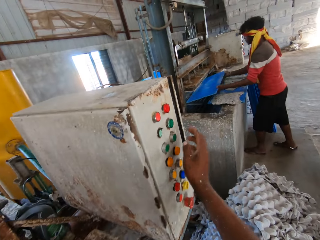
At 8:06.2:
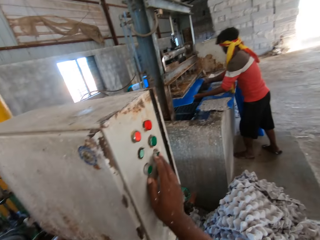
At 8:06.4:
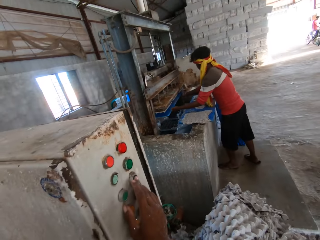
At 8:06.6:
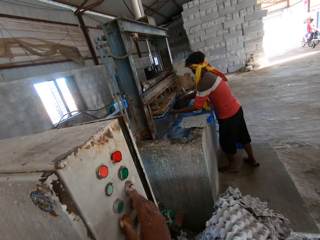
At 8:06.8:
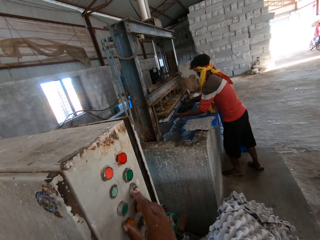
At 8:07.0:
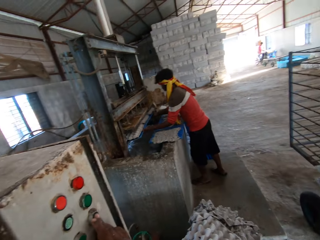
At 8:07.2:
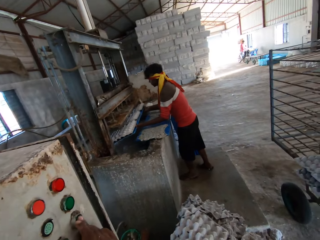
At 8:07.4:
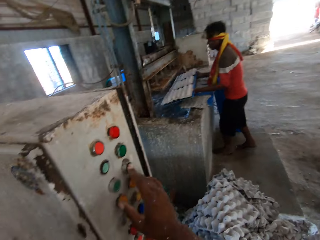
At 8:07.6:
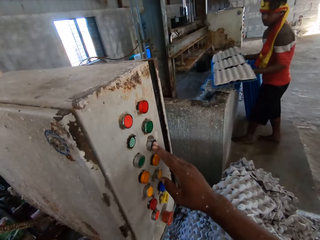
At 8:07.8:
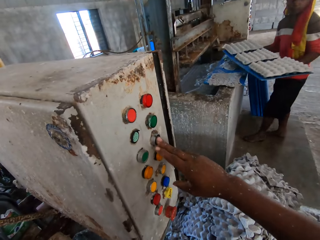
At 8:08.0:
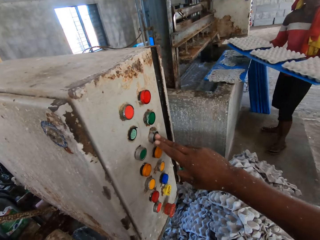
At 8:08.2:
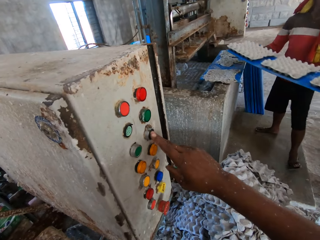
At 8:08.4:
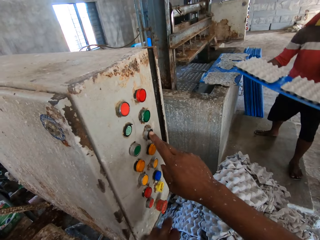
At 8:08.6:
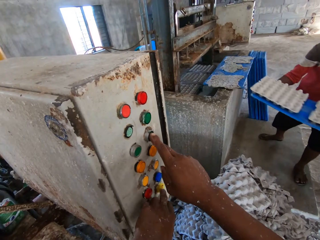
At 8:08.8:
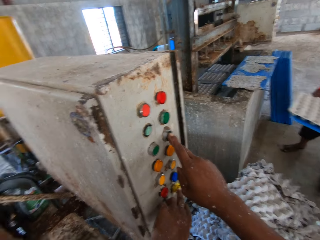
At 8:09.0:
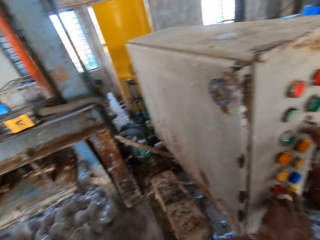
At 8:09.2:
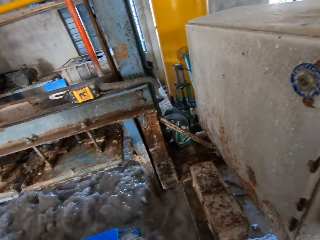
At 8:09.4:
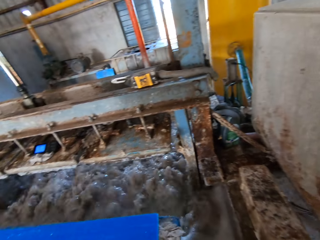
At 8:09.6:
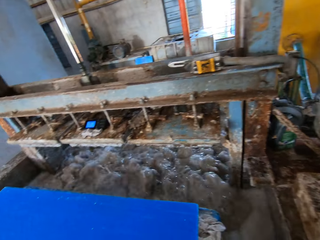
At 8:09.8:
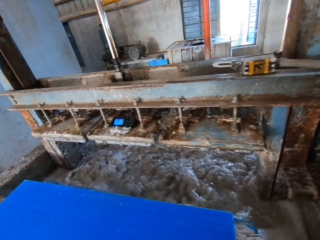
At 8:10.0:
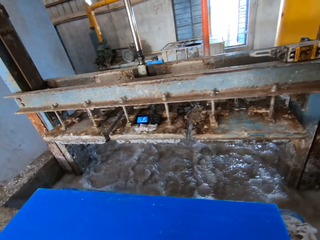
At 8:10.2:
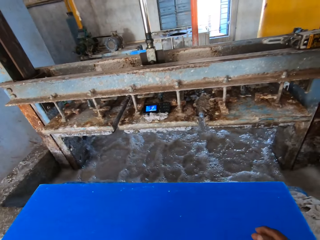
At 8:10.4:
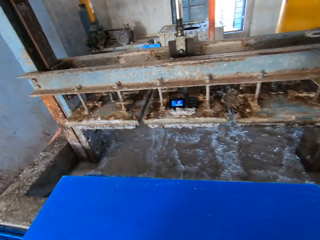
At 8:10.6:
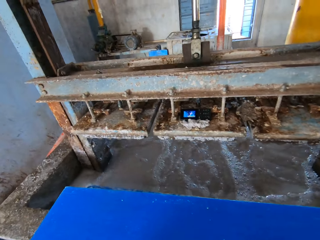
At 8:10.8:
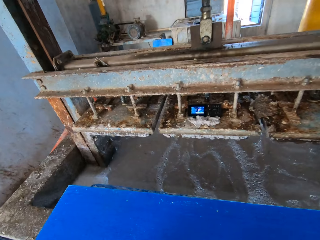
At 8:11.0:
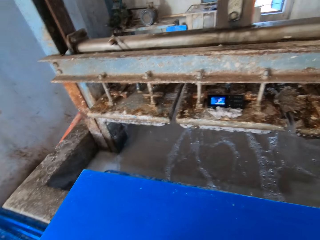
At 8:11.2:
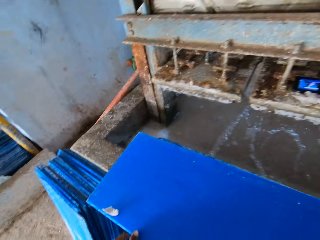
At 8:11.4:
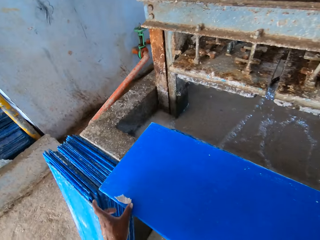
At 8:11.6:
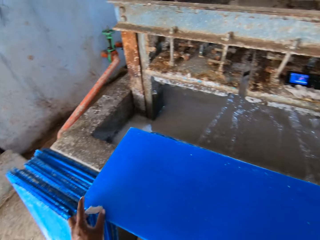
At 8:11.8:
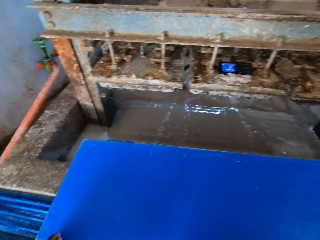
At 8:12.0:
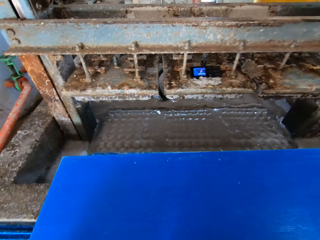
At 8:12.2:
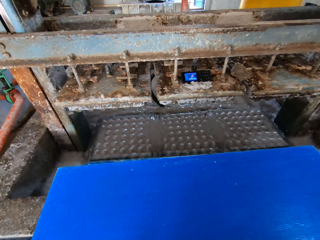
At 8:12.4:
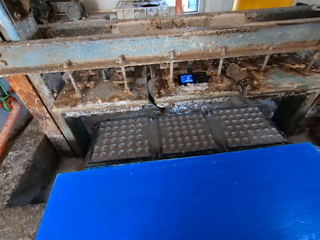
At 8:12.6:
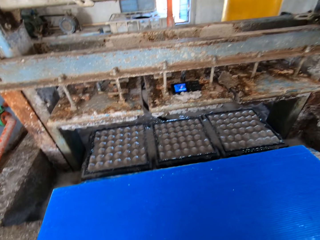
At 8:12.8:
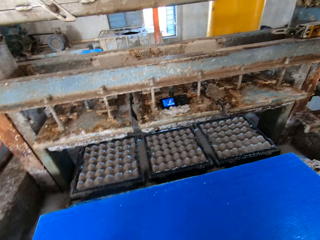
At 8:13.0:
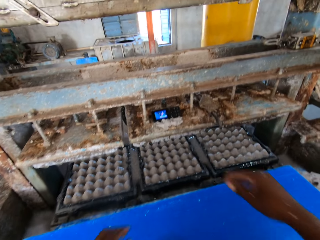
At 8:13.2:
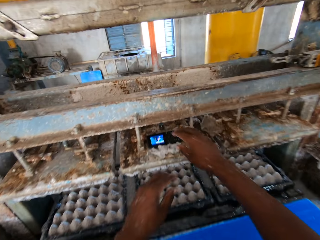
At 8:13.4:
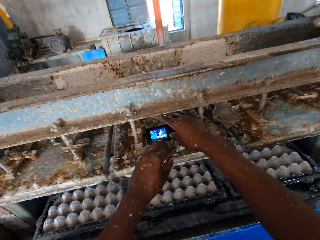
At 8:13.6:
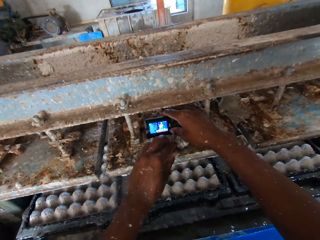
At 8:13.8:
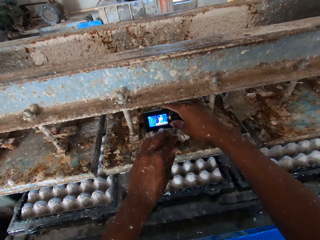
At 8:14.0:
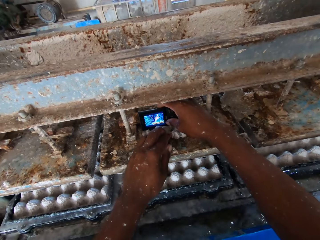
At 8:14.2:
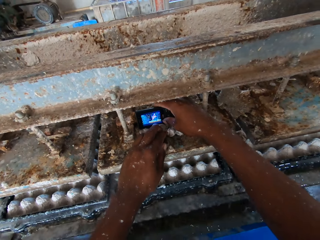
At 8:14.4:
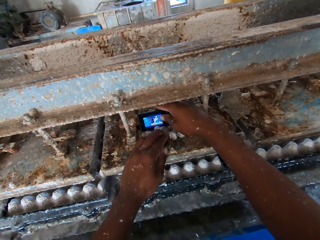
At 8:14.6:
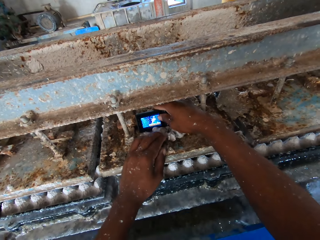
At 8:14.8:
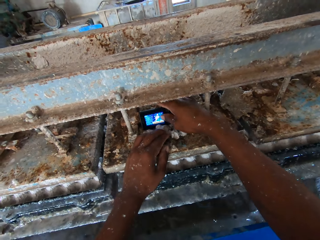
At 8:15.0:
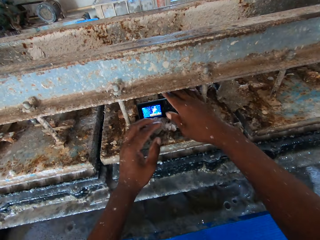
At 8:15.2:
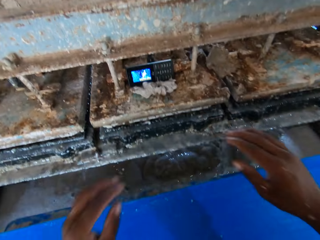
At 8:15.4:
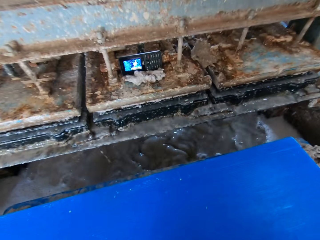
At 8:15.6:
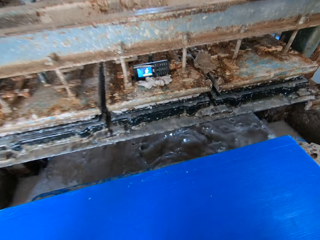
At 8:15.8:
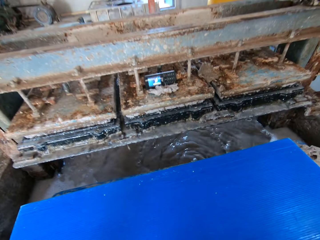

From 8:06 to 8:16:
A man places the tray into the egg tray making machine with both hands. The camera wearer sets the machine control with his right hand. The man takes the tray from the egg tray making machine with both hands. The camera wearer picks a piece of egg crate from a tray on the machine countertop with his left hand. He places the piece of crate underneath the phone with his left hand. He holds the phone on the machine with his right hand.

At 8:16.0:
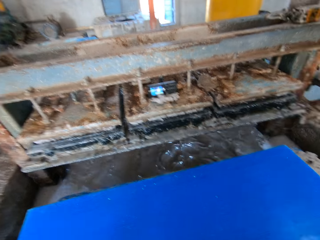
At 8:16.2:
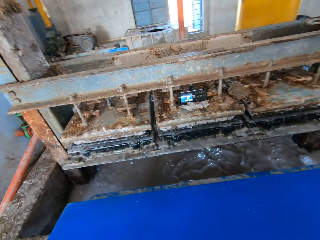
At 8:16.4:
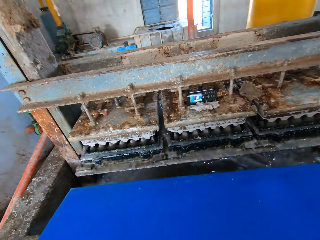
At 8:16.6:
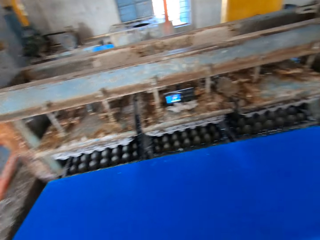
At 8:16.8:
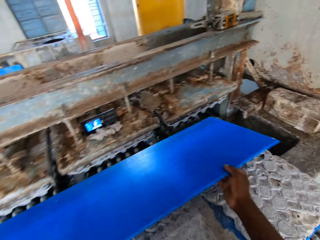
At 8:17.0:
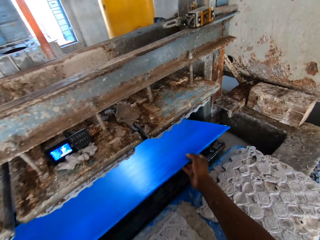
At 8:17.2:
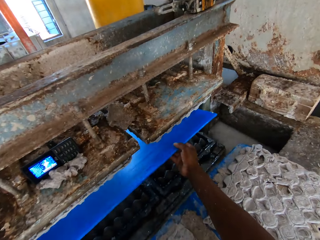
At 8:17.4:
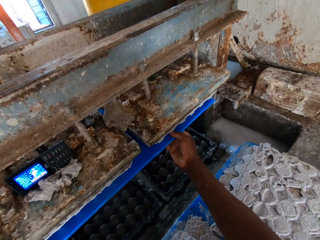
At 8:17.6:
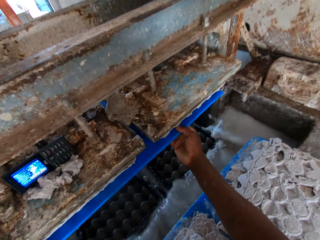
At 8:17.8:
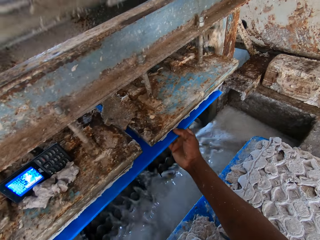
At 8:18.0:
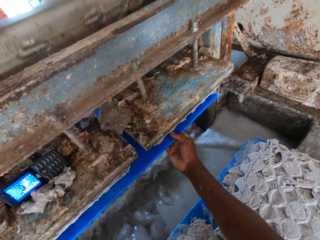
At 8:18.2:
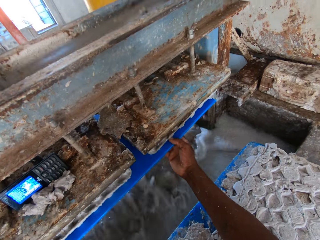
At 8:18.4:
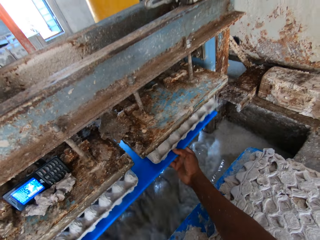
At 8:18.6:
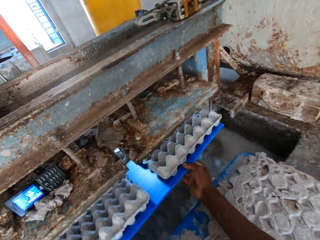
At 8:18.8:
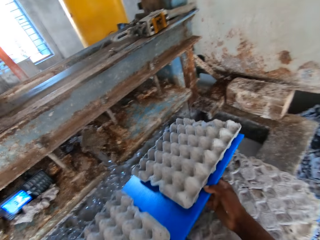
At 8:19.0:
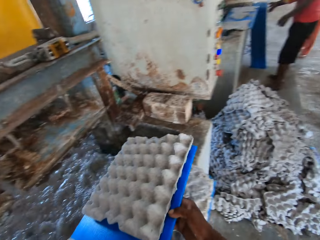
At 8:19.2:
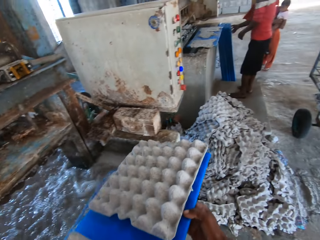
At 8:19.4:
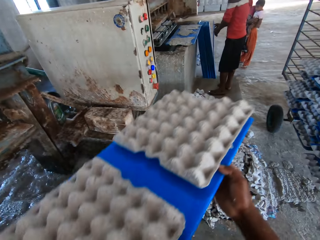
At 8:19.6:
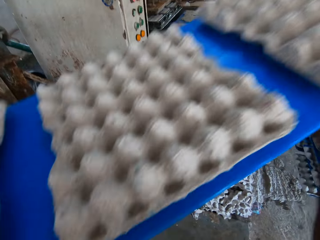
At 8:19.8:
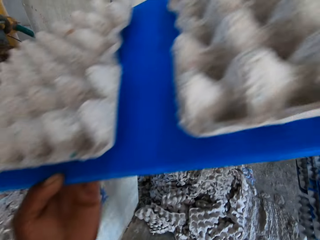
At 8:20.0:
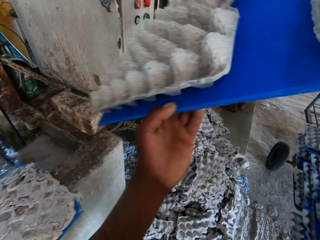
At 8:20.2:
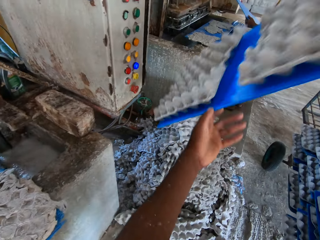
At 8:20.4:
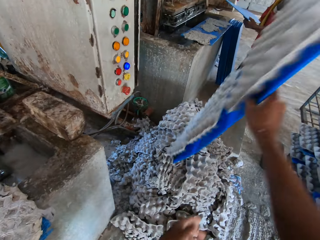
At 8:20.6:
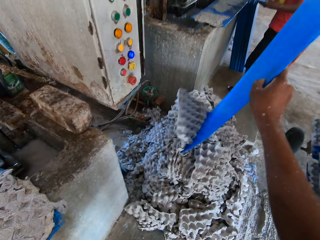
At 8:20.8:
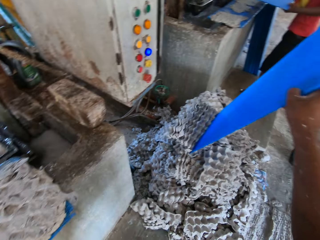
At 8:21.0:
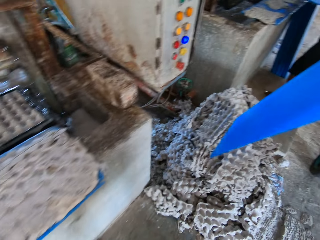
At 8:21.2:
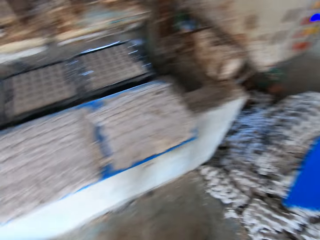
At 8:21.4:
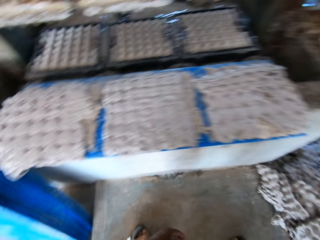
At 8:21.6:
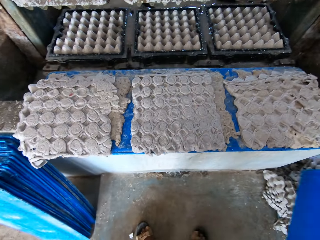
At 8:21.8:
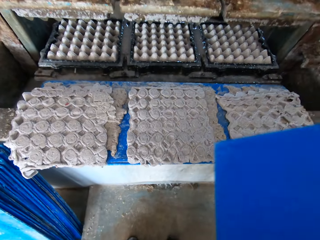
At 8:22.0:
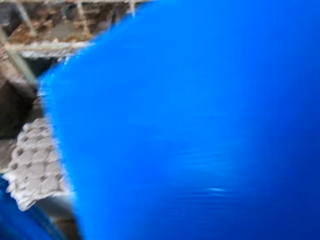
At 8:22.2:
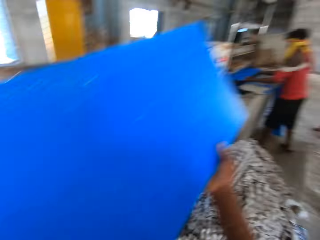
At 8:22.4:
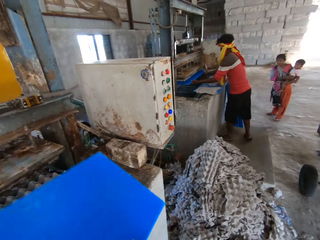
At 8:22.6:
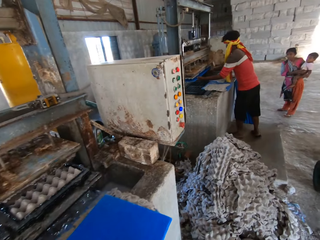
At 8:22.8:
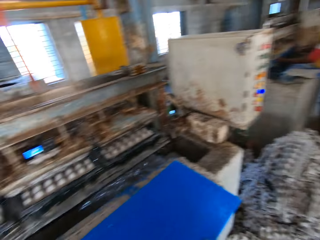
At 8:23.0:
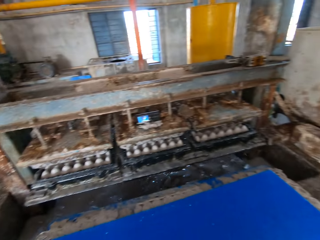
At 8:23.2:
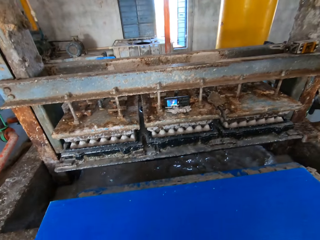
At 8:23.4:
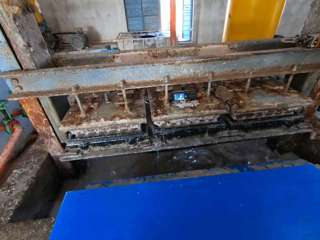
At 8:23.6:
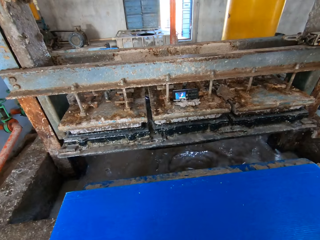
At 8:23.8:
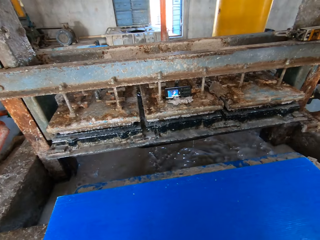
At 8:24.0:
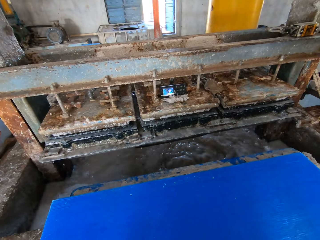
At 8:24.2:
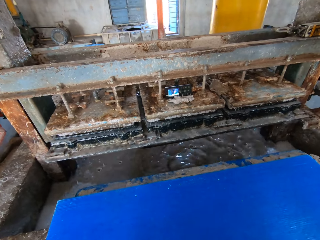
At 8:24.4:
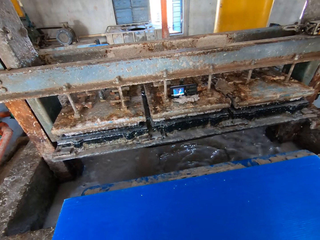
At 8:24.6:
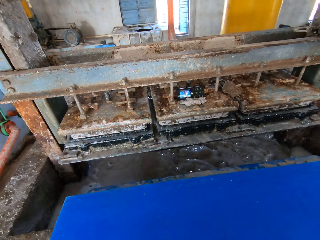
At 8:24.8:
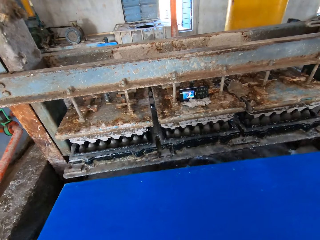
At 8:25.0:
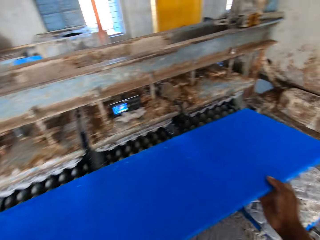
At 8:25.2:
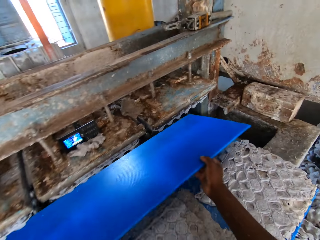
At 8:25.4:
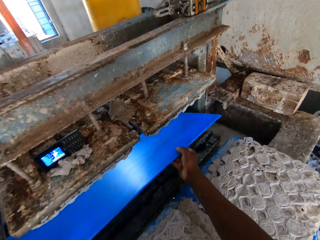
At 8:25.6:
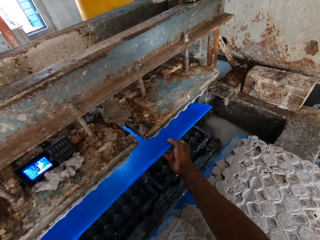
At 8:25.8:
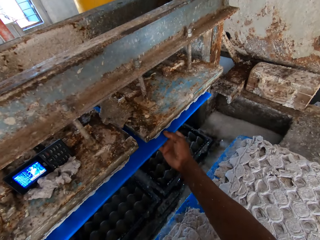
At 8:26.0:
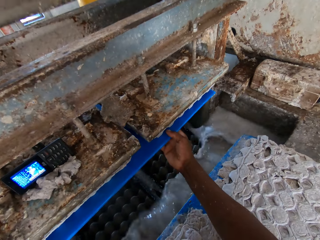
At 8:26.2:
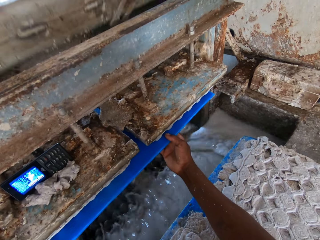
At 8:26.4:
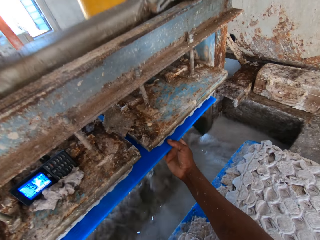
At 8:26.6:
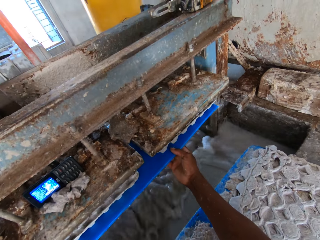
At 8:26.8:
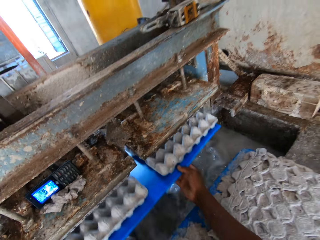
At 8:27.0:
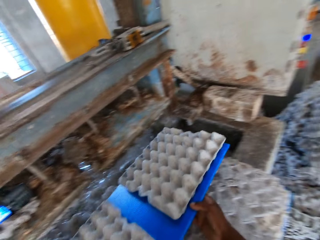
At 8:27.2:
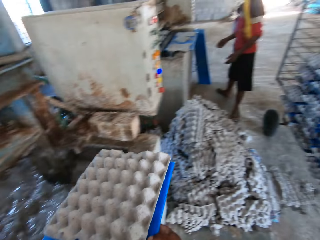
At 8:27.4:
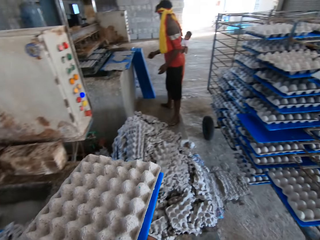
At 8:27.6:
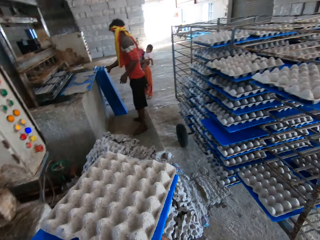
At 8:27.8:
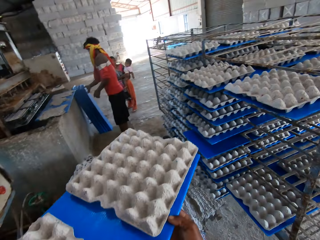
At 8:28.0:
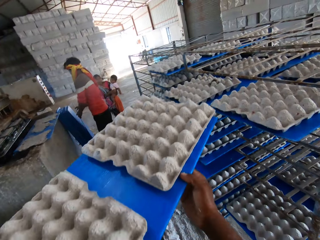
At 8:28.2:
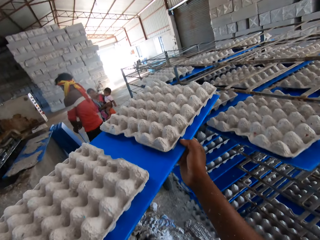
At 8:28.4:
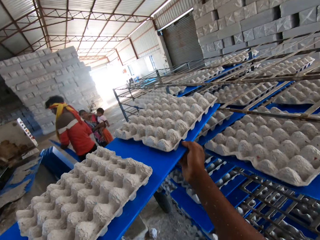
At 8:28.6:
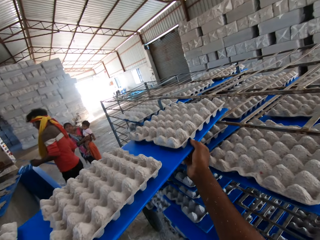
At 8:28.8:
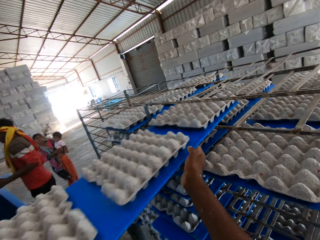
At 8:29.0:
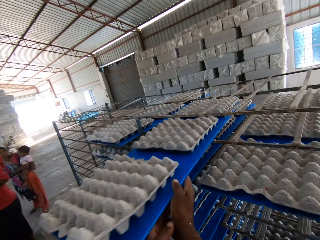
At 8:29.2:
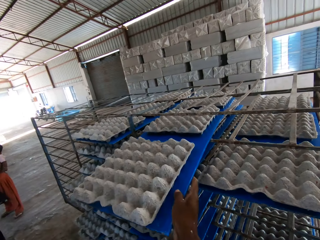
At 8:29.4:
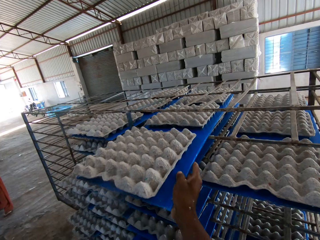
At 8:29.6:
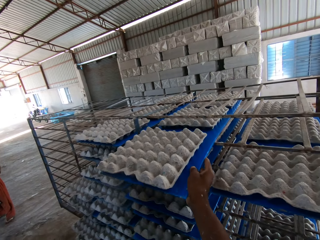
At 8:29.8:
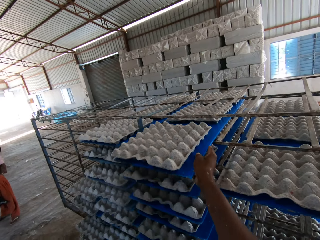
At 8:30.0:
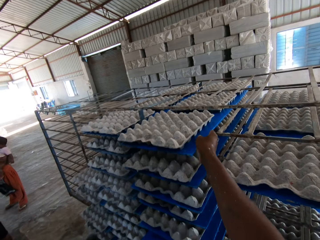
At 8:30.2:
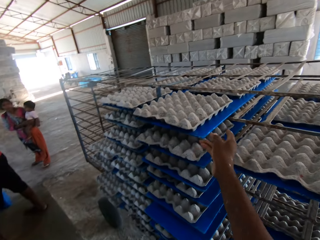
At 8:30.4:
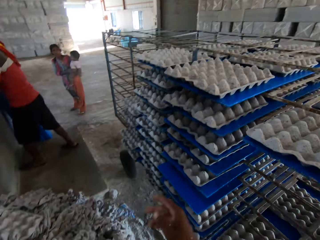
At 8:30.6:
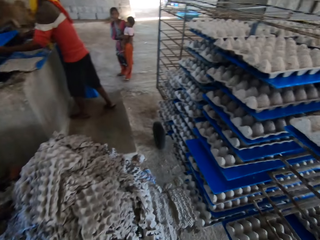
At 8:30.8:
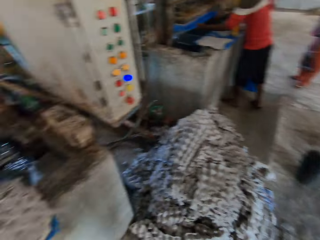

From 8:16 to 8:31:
The camera wearer picks a tray from the machine countertop with both hands. He places the tray into the egg tray making machine with both hands. He takes the tray from the egg tray making machine with both hands. He drops the crate on the tray on the floor with his right hand. He holds the tray on the machine countertop with his right hand. He places the tray into the egg tray making machine with both hands. He takes the tray from the egg tray making machine with both hands. He places the tray on a rack with both hands.
